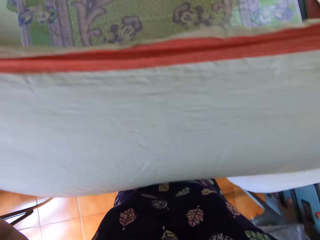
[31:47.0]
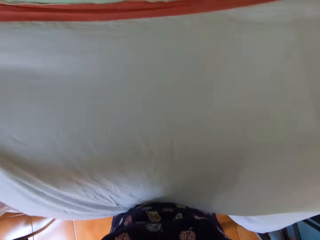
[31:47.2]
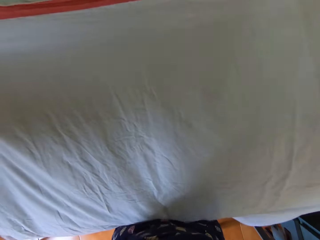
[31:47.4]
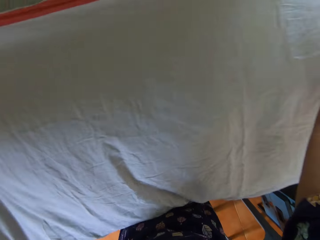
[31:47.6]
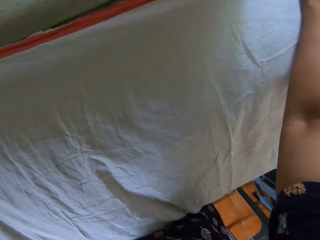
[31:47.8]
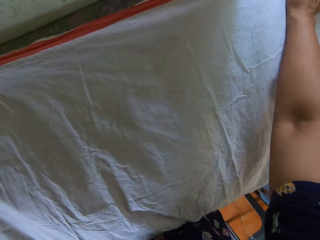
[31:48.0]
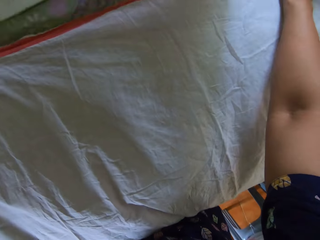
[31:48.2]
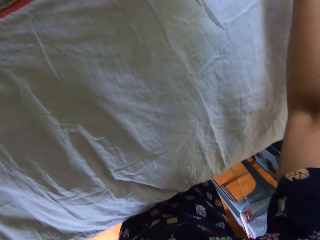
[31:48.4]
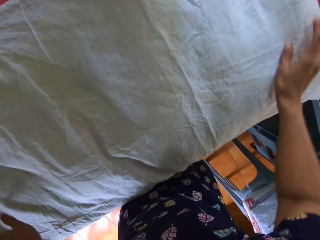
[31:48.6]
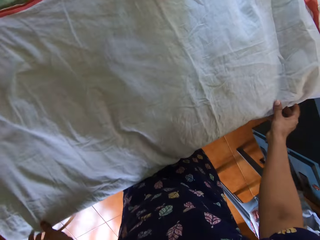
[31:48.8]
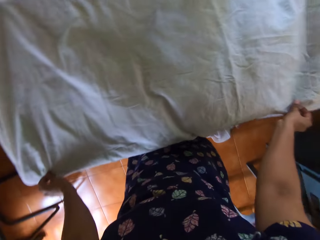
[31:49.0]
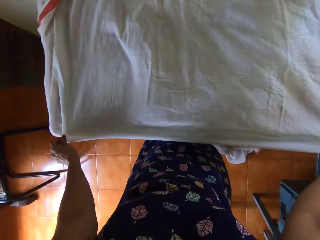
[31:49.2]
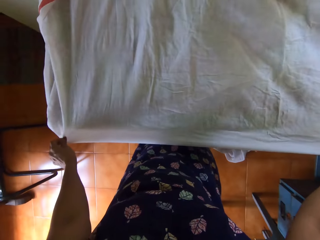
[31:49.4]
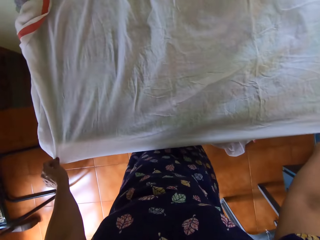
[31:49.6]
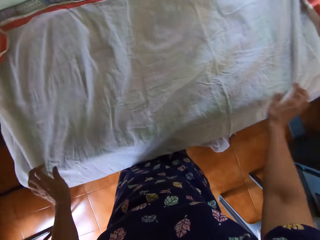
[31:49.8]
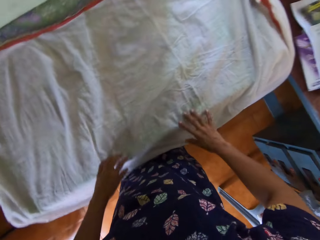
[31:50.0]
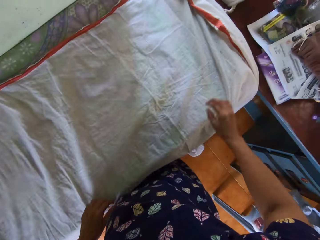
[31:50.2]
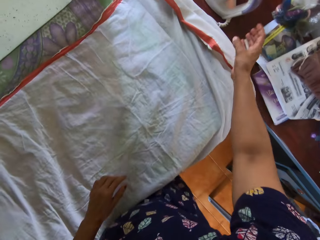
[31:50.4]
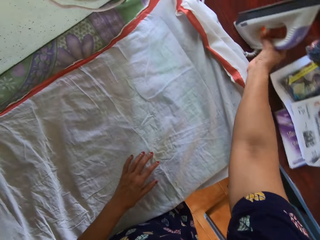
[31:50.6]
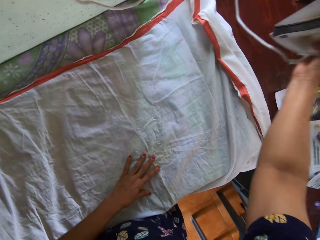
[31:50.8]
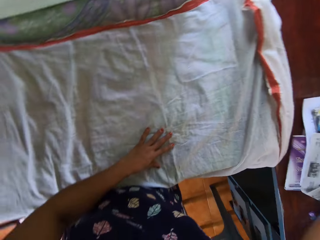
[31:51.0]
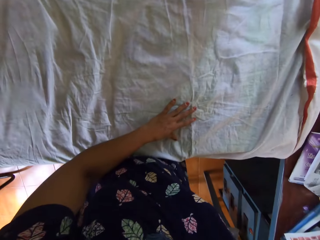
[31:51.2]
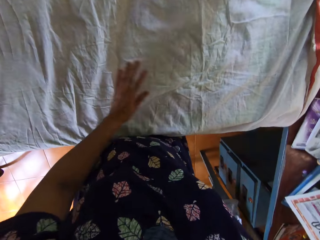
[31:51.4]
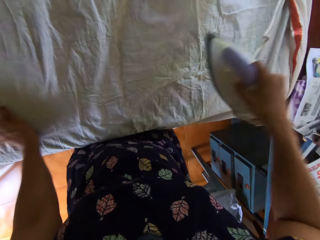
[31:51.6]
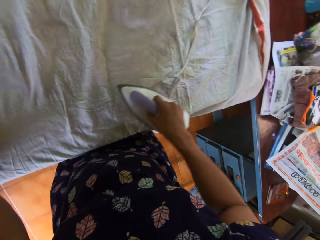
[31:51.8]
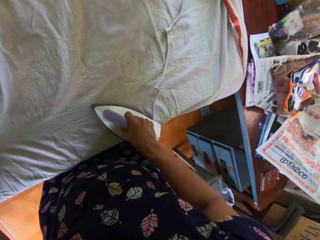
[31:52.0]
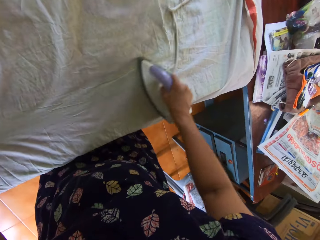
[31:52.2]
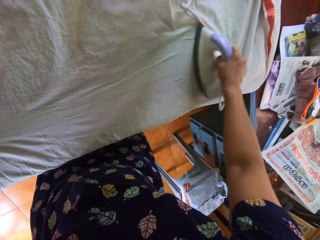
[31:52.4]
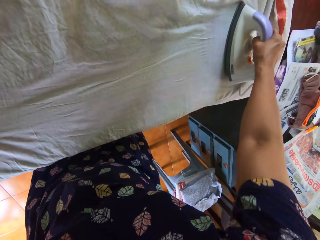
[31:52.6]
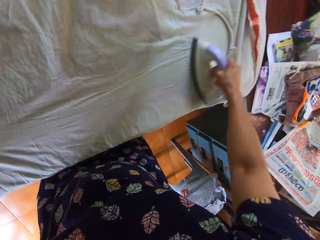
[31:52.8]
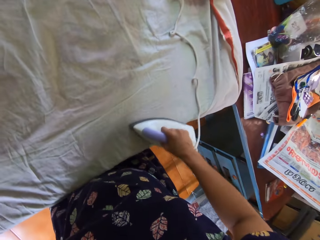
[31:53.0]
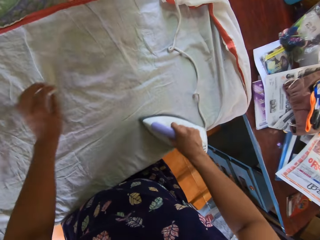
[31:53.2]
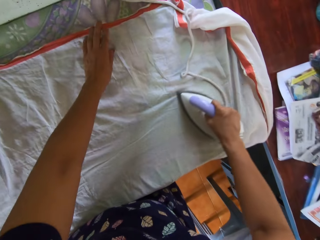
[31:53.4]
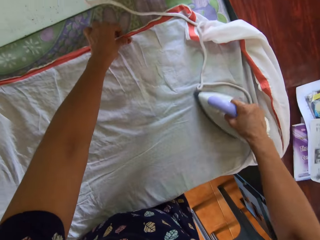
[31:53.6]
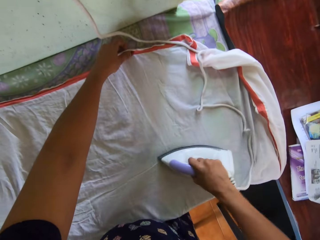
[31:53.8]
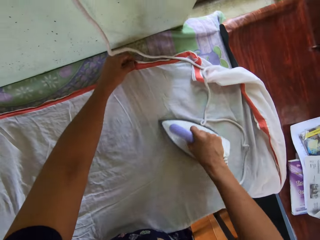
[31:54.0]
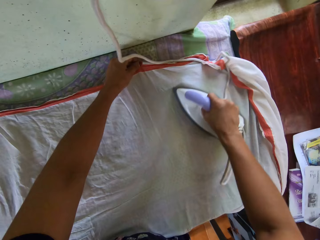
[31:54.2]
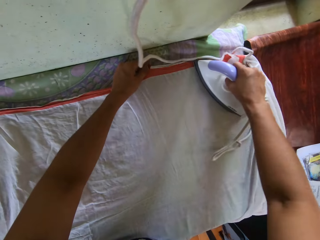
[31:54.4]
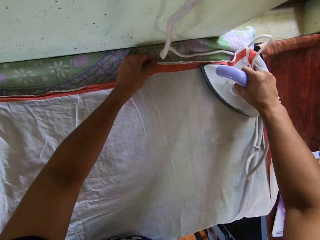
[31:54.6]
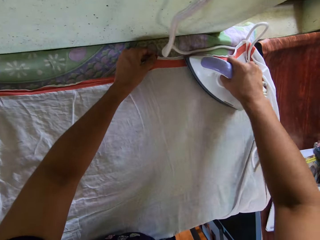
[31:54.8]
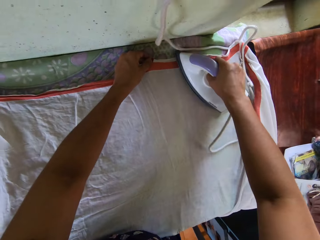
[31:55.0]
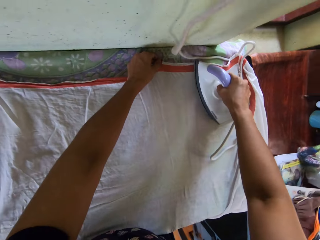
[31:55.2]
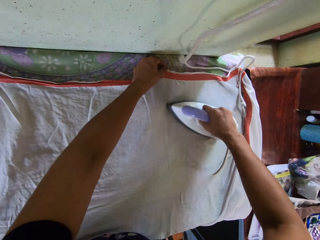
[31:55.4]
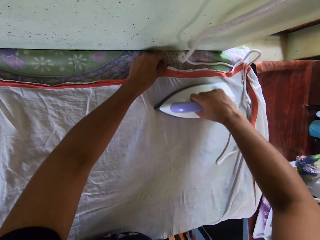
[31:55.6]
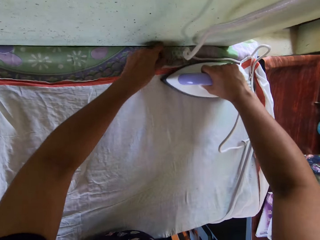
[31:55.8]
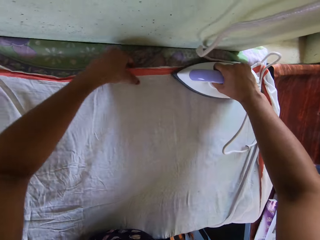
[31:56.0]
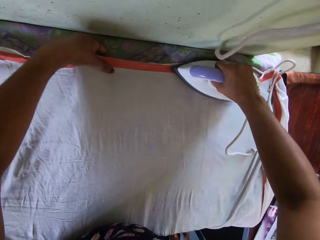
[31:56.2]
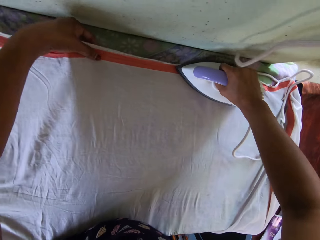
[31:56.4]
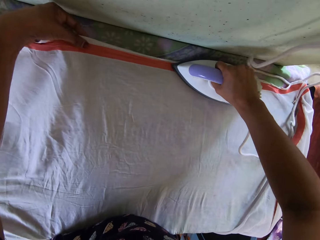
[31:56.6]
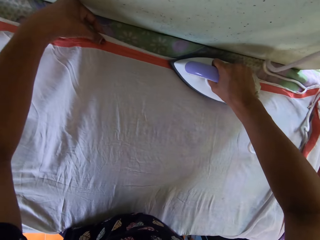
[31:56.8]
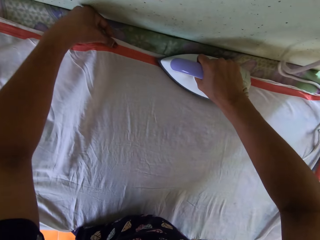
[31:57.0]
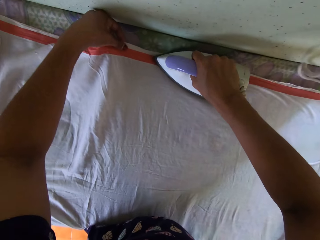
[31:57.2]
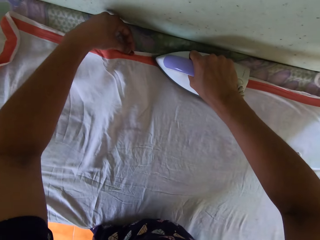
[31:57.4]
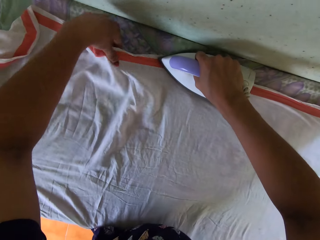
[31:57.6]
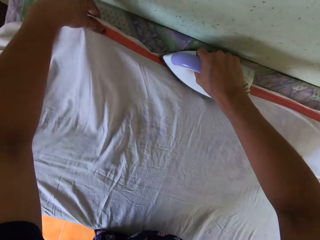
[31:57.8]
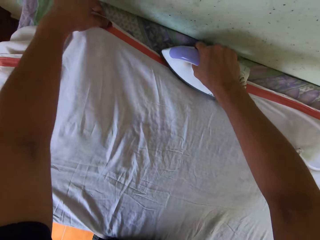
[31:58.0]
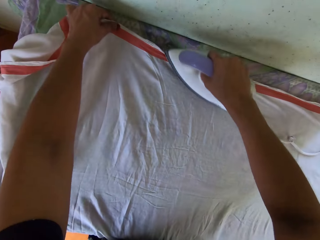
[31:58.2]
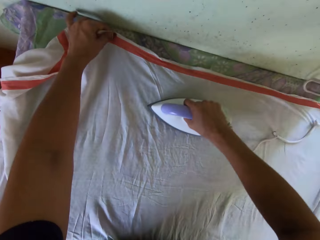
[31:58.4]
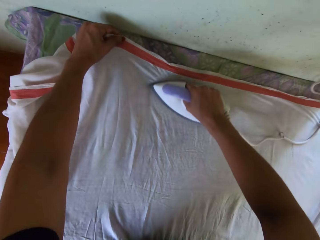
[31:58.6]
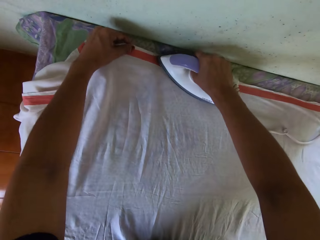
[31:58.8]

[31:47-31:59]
The camera wearer lays the bedsheet on the first table with both hands. She adjusts the bedsheet on the first table with both of her hands. She lifts the iron from the second table with her right hand. She irons the bedsheet on the first table with the iron in her right hand. She adjusts the bedsheet on the first table with her left hand.

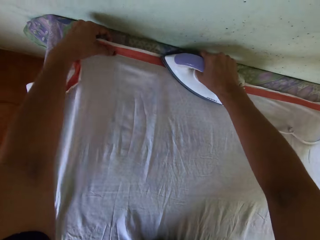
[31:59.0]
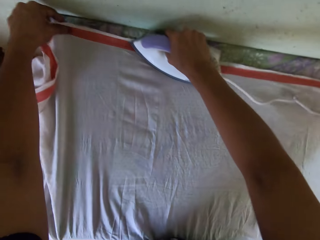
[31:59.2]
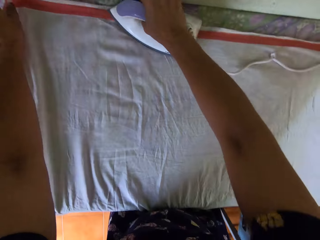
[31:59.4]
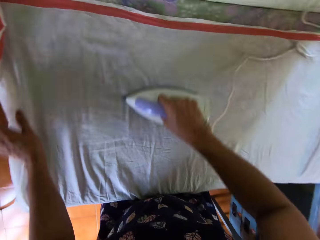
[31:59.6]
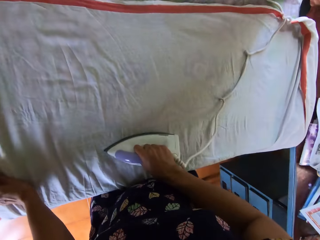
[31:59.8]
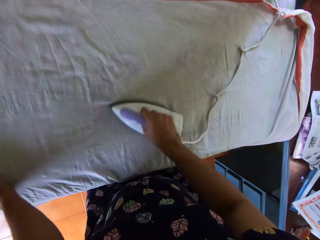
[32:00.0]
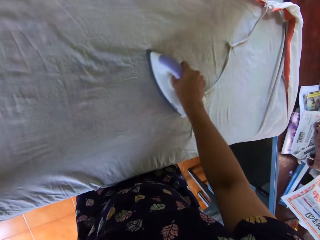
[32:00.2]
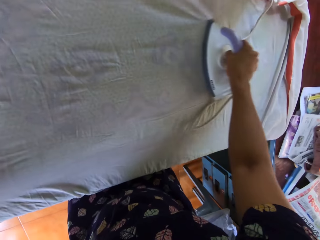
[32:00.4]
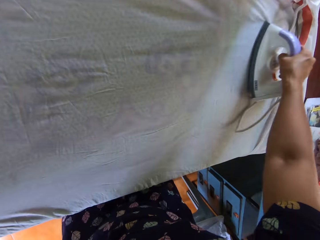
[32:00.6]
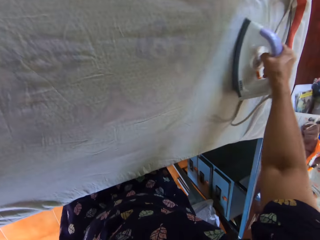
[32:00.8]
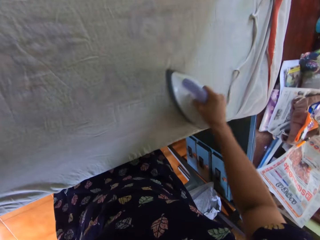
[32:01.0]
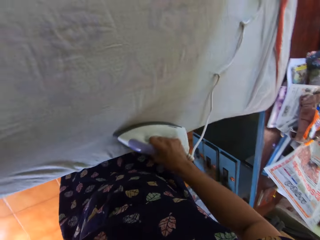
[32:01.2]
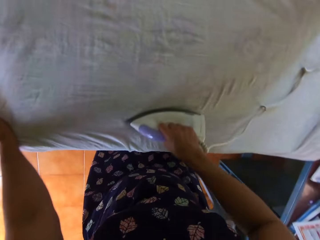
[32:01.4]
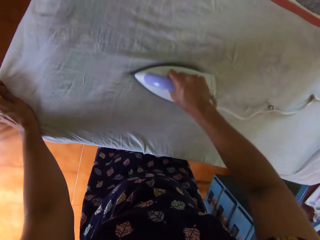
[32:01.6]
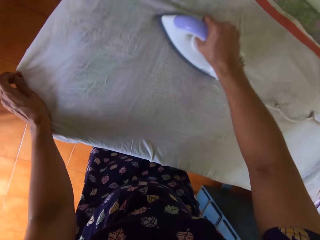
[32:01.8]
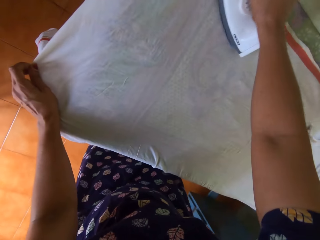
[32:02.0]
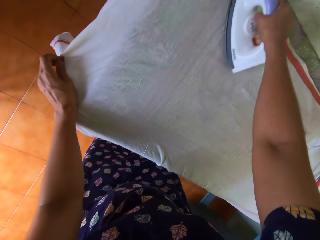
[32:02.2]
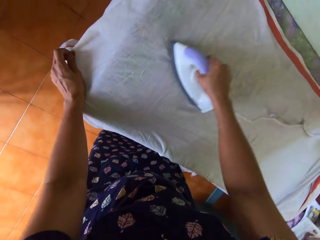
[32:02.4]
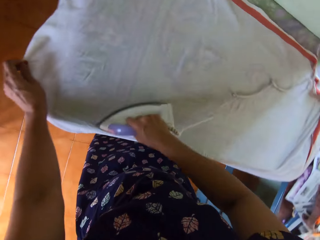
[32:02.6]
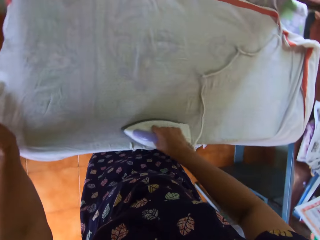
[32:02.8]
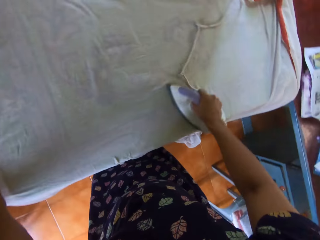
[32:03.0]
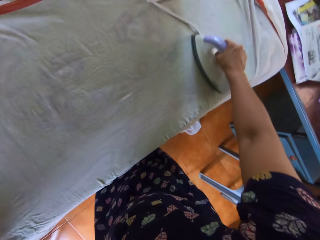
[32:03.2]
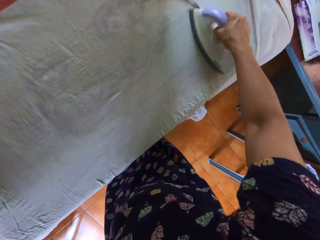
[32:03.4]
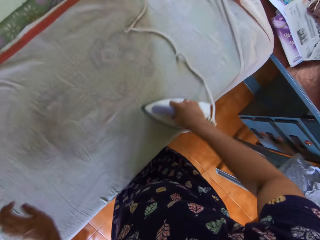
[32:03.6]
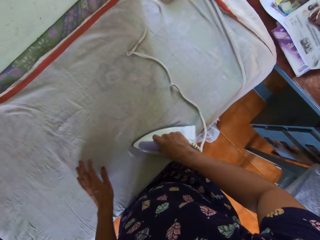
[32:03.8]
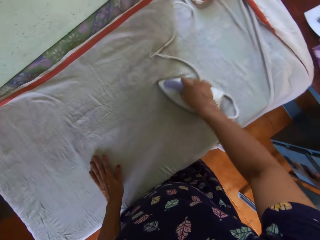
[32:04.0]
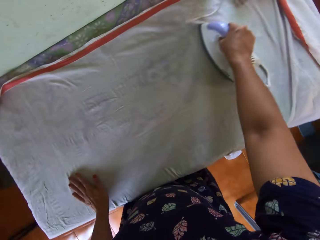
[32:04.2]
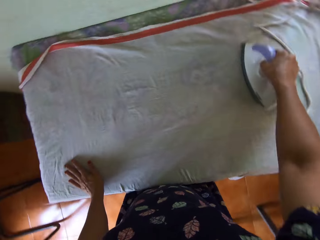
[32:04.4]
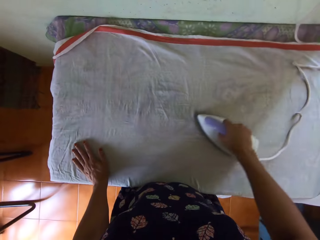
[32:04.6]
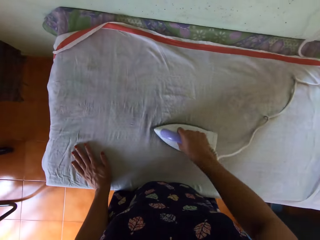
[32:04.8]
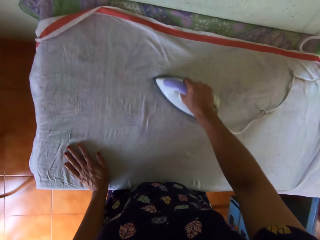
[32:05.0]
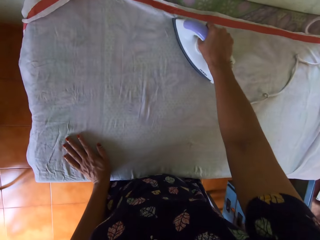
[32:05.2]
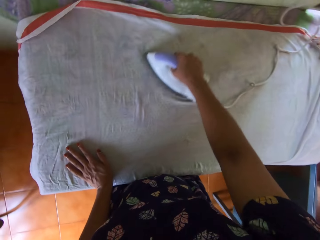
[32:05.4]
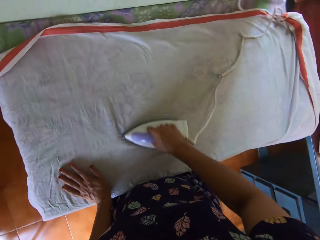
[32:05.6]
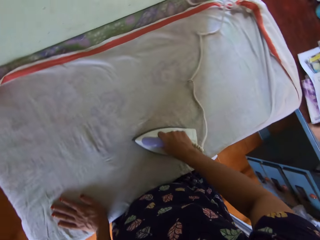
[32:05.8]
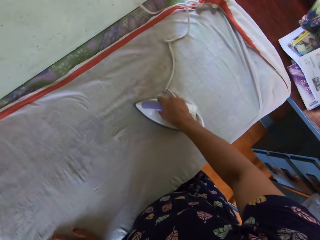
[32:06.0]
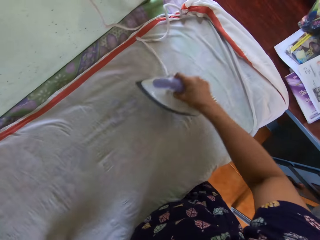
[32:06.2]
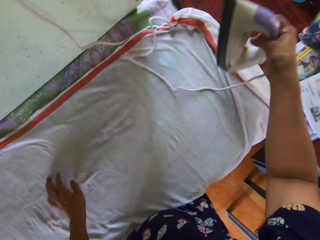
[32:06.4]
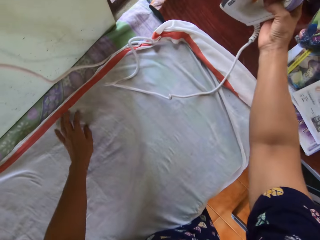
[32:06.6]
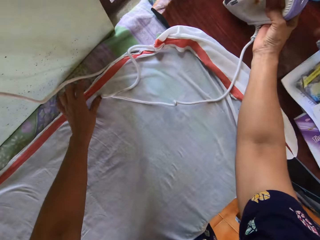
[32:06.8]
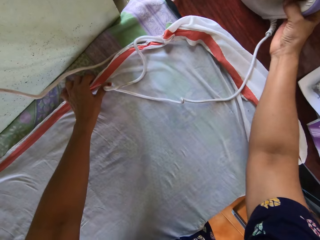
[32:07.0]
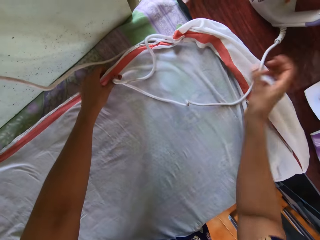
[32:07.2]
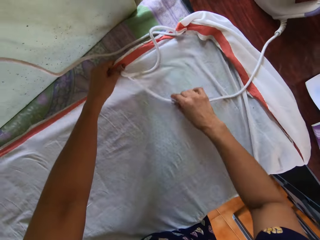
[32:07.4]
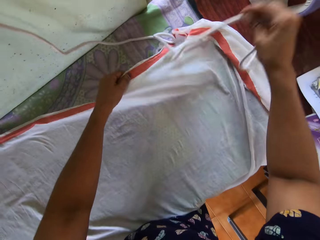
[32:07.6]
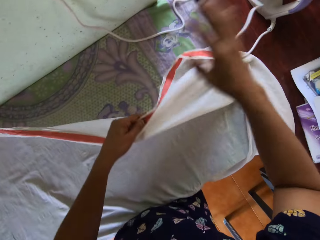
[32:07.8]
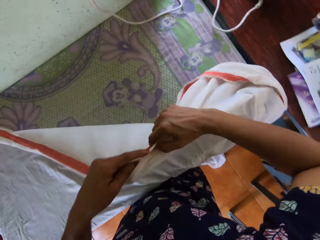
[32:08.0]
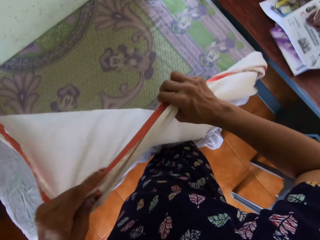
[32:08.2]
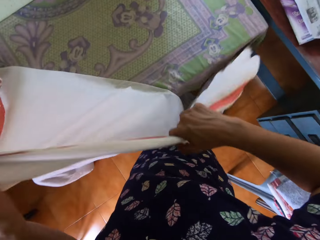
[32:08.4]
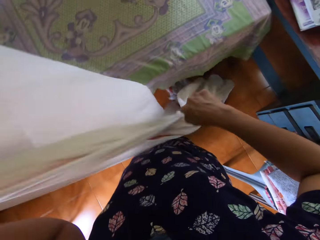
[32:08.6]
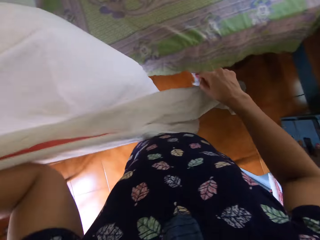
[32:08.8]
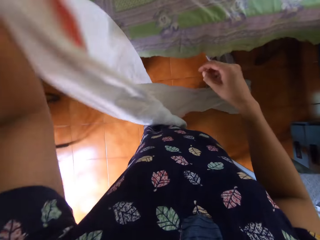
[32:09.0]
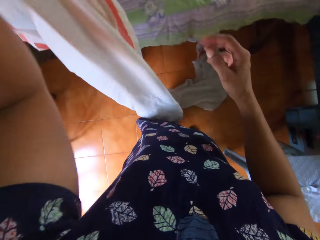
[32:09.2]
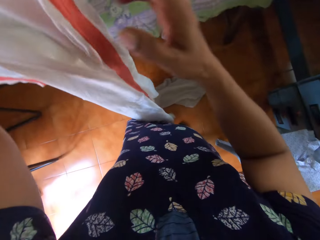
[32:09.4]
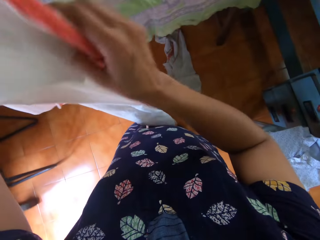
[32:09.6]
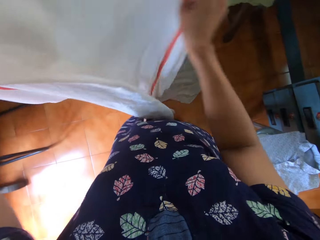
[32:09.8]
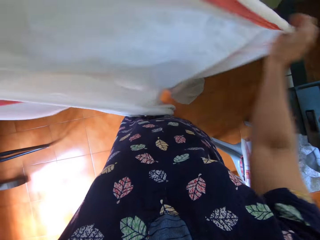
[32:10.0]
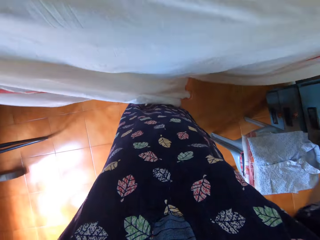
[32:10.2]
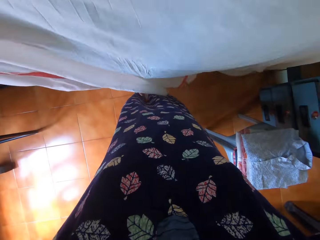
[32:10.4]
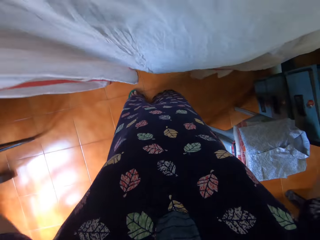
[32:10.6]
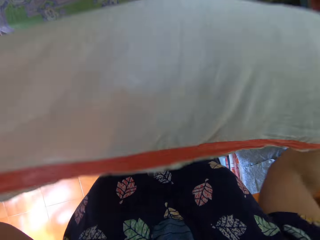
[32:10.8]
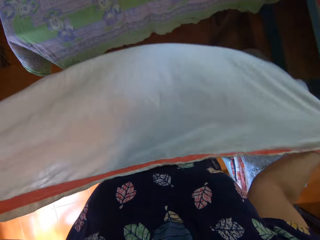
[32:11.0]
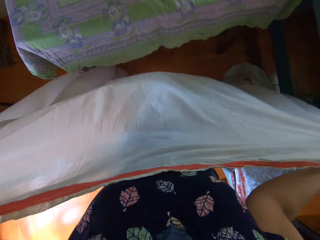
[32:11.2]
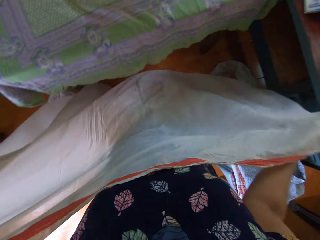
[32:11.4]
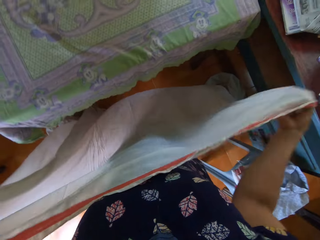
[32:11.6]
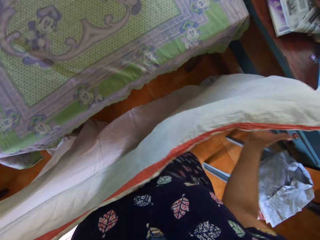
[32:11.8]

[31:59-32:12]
The camera wearer places the iron on the second table with her right hand. She lifts the bedsheet from the first table with her left hand. She moves the cord of the iron on the first table with her right hand. She lifts the bedsheet from the first table with both of her hands.
